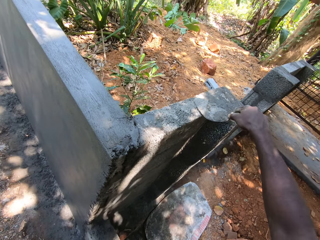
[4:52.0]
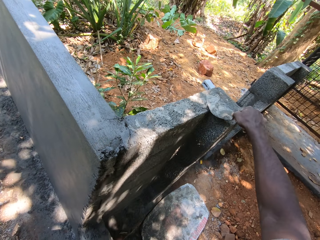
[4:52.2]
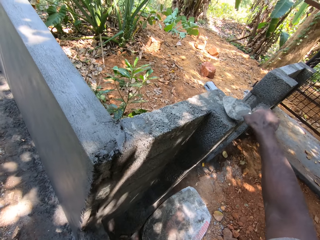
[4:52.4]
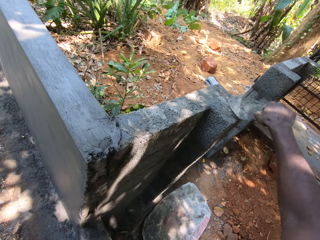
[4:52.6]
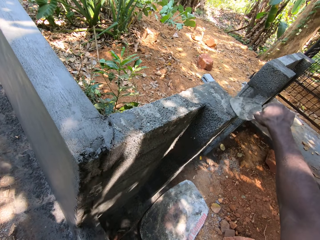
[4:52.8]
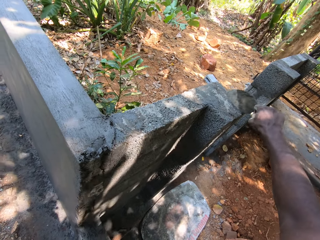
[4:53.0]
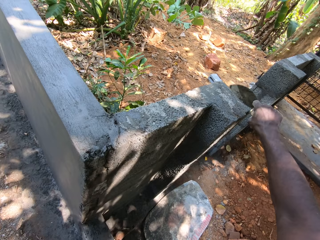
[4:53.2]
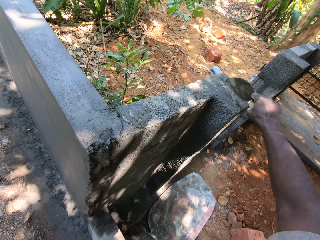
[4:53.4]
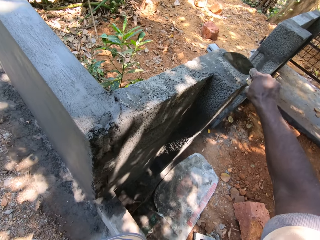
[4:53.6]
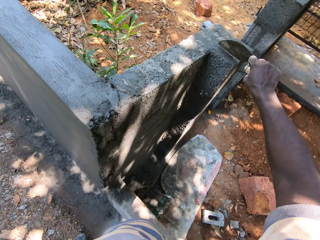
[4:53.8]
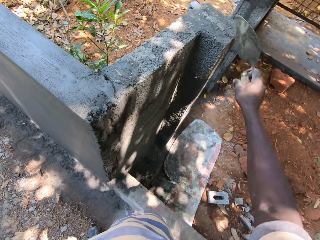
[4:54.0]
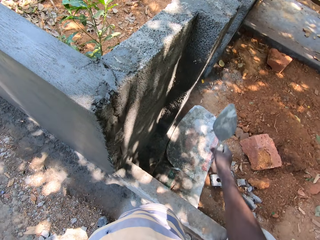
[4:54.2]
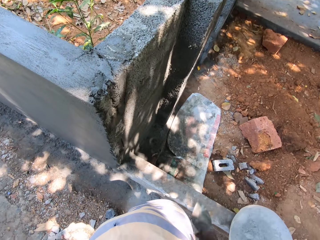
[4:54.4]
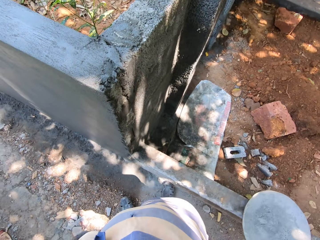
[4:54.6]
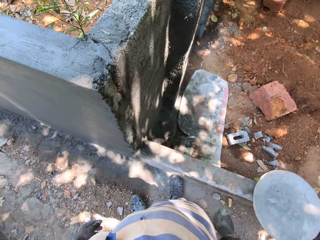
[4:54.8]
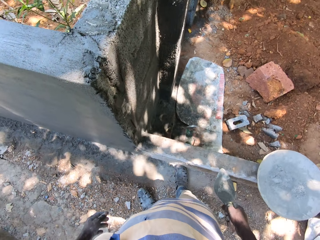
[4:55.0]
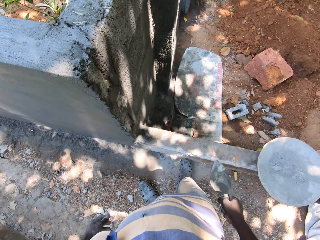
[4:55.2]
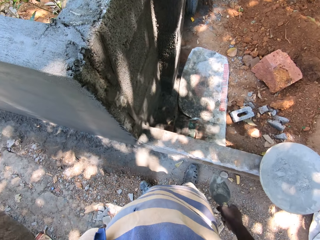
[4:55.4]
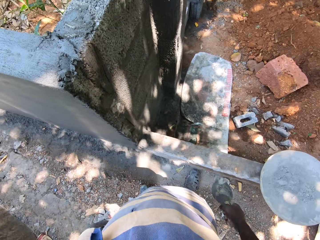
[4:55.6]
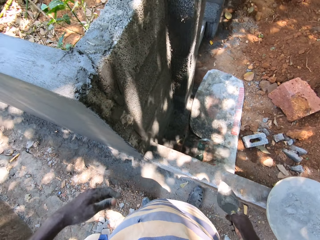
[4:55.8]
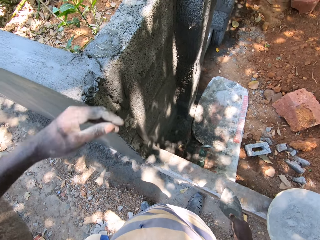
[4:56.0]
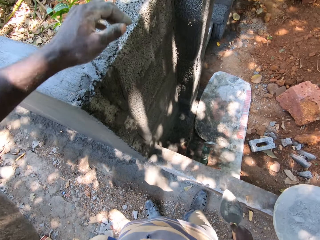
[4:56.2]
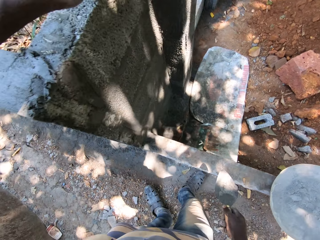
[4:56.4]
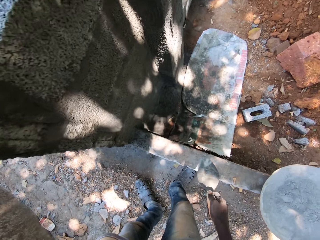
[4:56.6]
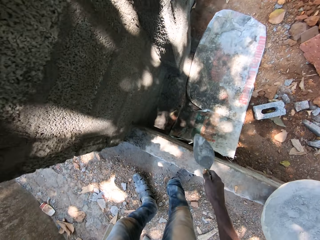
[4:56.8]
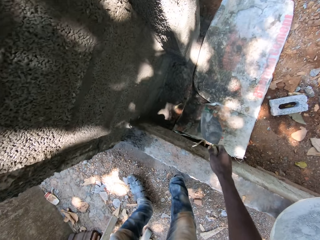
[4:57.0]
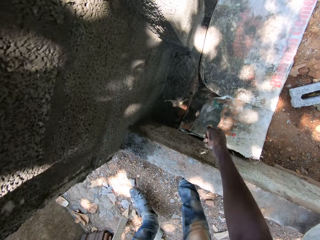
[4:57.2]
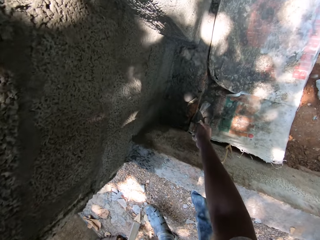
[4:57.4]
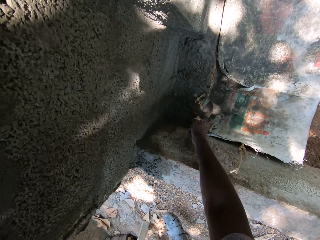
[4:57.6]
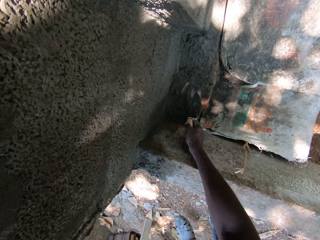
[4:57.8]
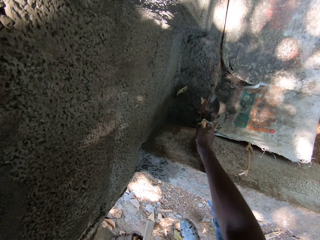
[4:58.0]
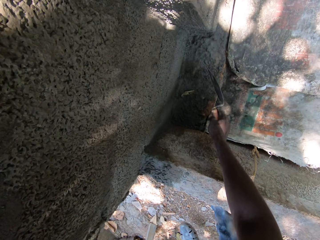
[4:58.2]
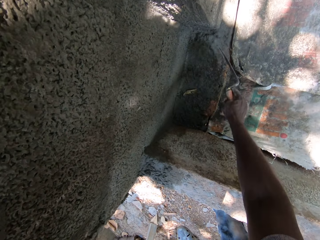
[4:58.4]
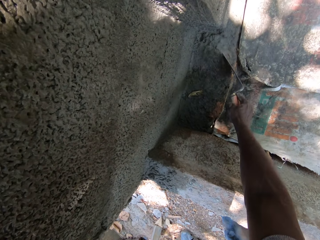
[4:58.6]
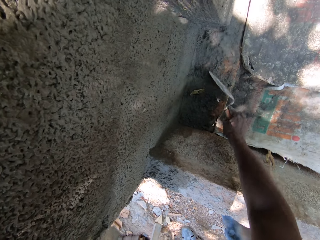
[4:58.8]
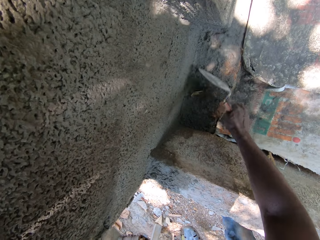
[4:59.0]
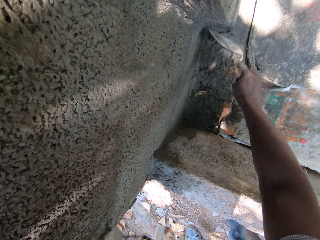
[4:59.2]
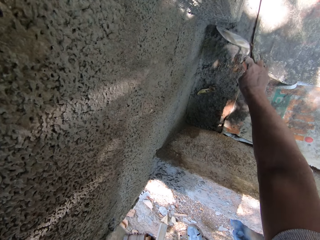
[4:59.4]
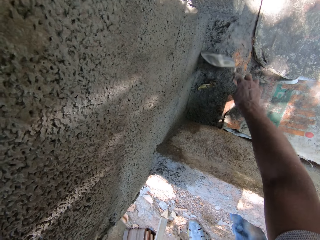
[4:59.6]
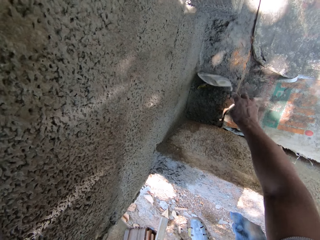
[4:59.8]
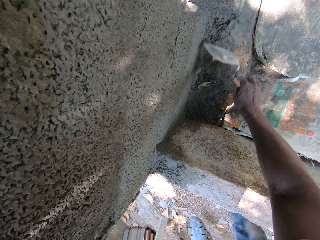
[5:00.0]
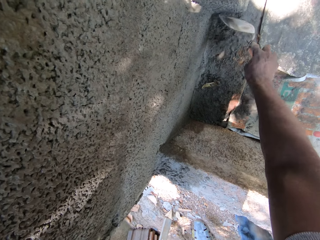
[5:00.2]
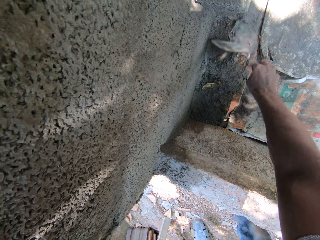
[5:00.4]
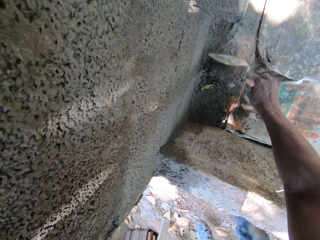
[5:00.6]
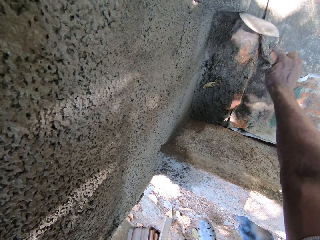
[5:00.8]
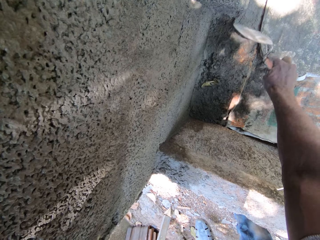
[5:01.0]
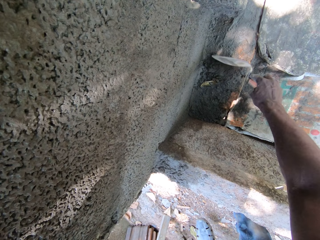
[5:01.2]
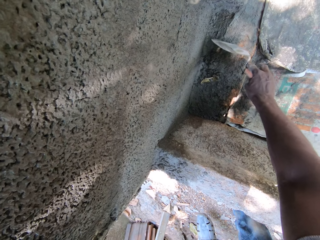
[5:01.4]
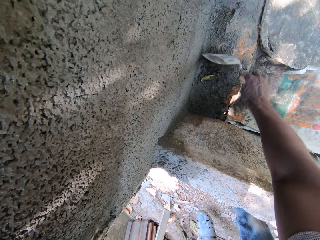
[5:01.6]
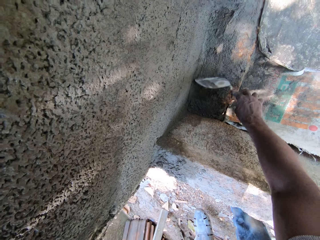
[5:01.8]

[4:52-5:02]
The camera wearer smears cement on the wall. He places his left hand on the wall. He scrapes the floor with the shovel in his right hand.

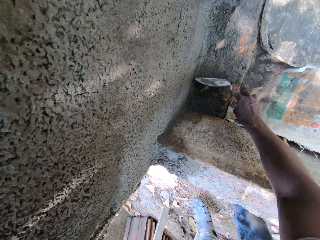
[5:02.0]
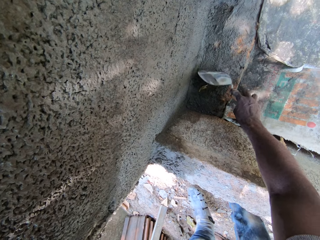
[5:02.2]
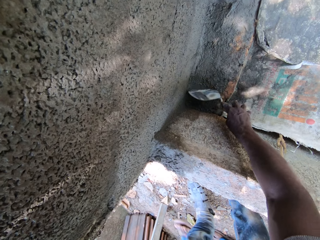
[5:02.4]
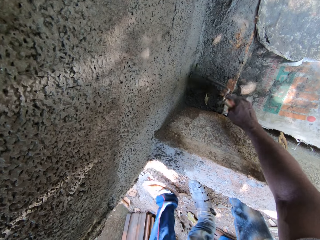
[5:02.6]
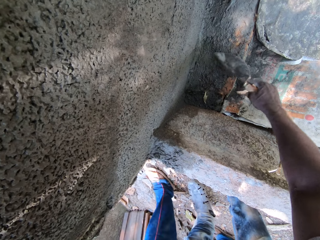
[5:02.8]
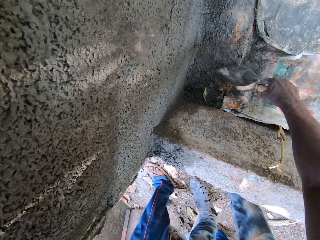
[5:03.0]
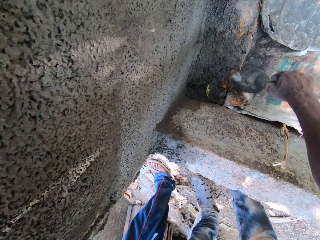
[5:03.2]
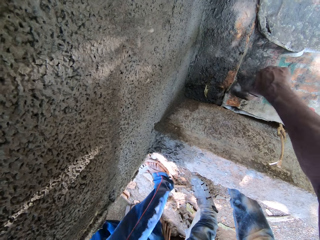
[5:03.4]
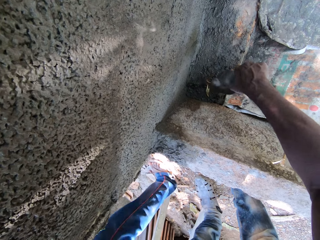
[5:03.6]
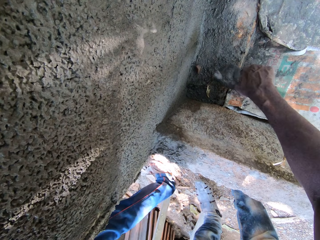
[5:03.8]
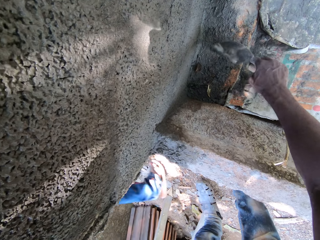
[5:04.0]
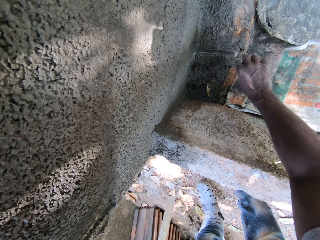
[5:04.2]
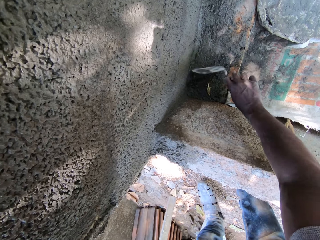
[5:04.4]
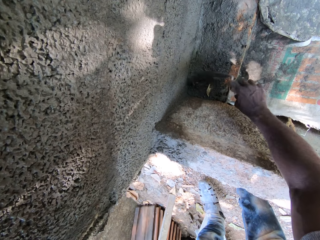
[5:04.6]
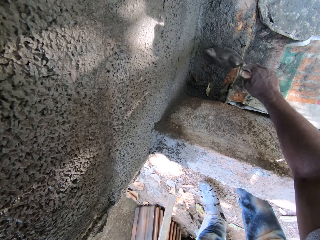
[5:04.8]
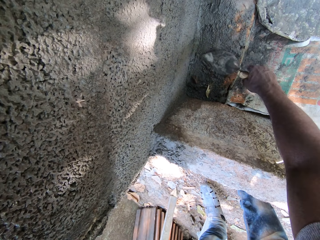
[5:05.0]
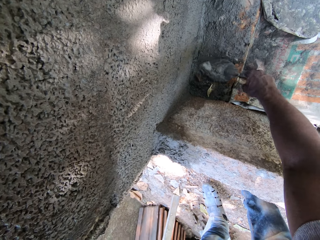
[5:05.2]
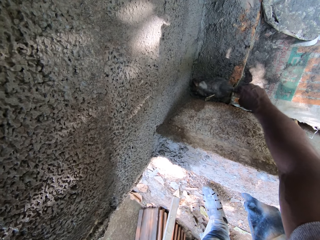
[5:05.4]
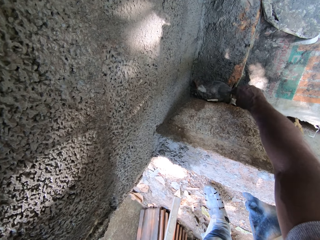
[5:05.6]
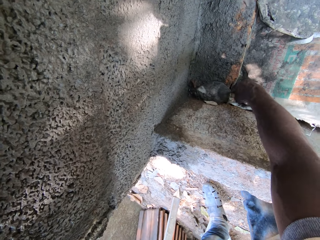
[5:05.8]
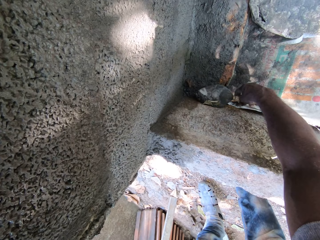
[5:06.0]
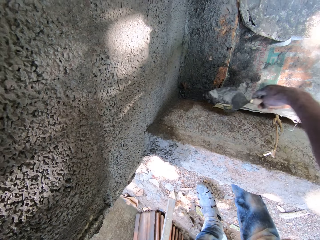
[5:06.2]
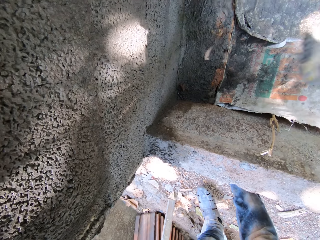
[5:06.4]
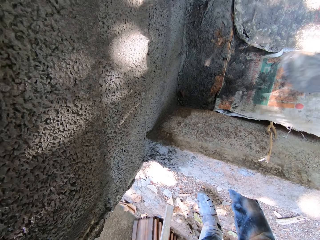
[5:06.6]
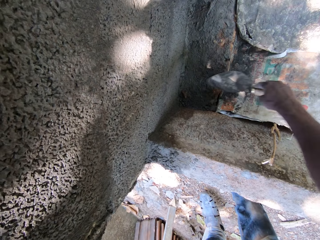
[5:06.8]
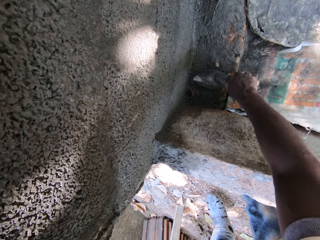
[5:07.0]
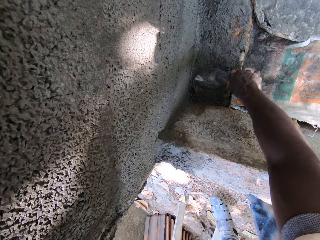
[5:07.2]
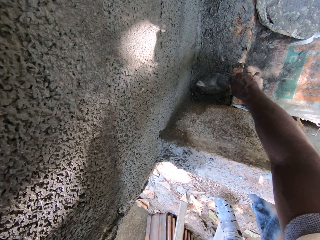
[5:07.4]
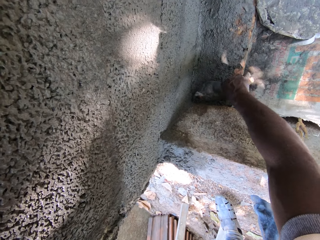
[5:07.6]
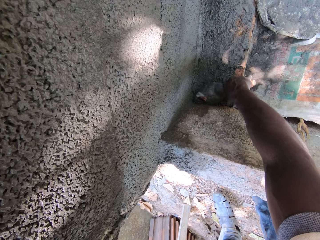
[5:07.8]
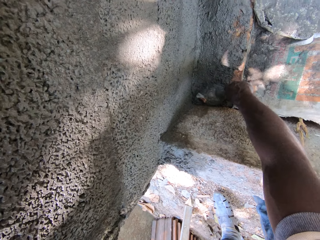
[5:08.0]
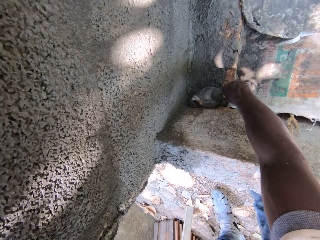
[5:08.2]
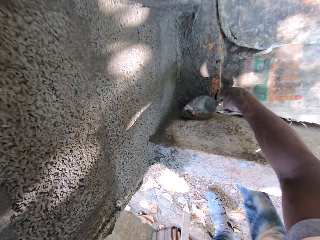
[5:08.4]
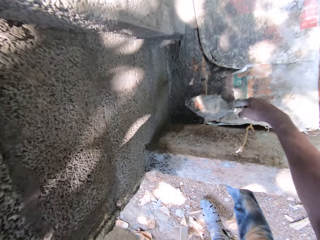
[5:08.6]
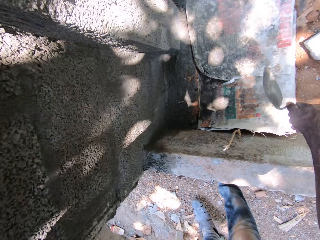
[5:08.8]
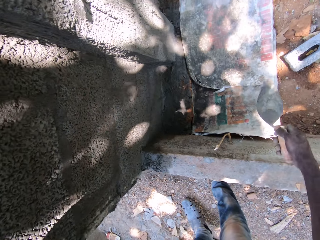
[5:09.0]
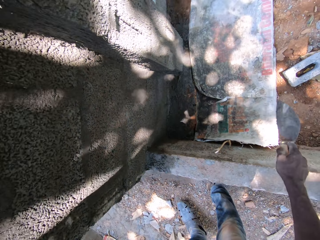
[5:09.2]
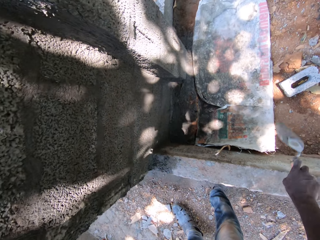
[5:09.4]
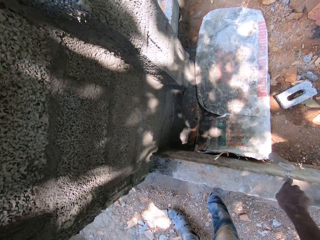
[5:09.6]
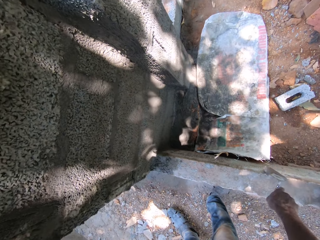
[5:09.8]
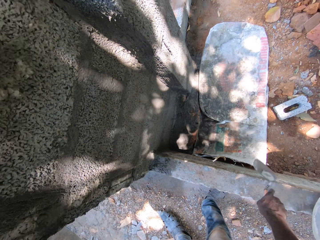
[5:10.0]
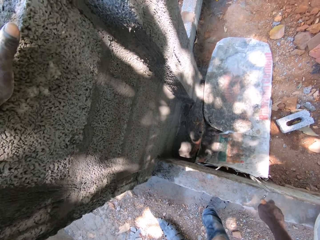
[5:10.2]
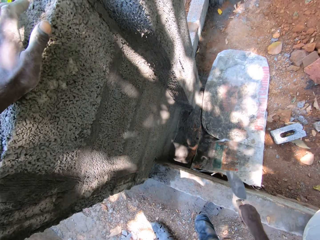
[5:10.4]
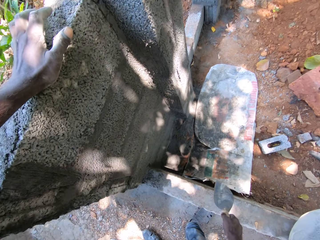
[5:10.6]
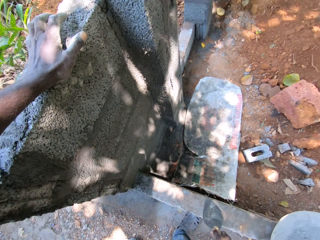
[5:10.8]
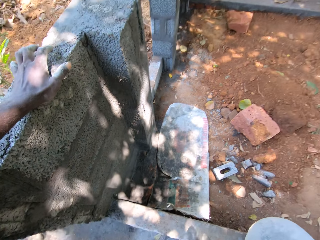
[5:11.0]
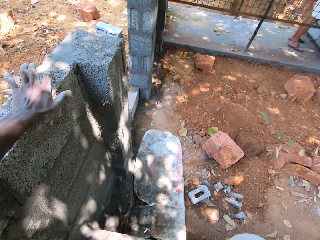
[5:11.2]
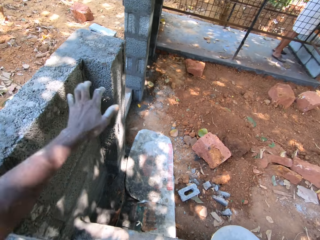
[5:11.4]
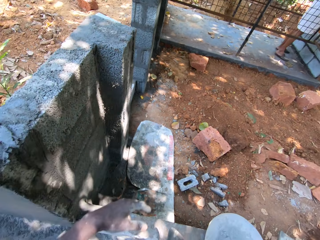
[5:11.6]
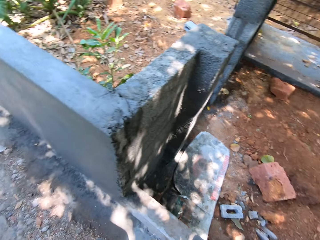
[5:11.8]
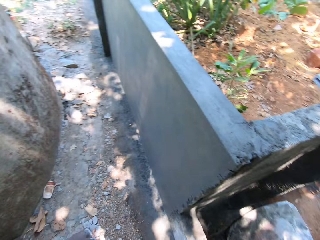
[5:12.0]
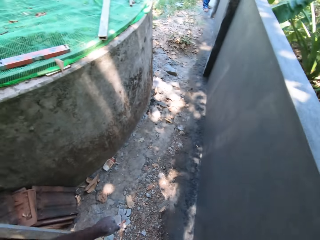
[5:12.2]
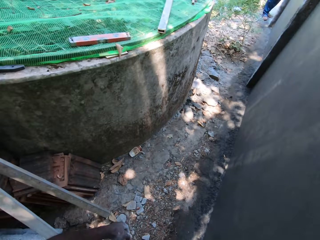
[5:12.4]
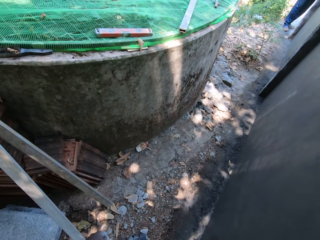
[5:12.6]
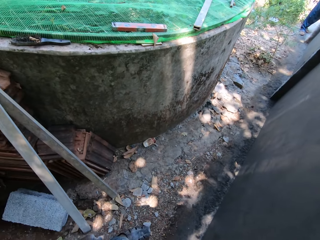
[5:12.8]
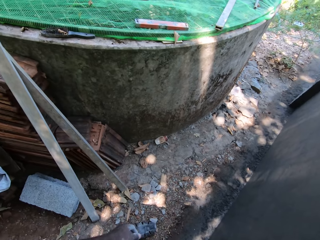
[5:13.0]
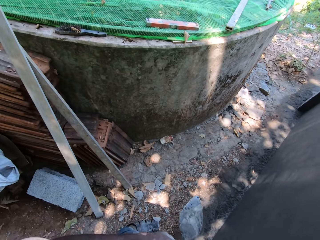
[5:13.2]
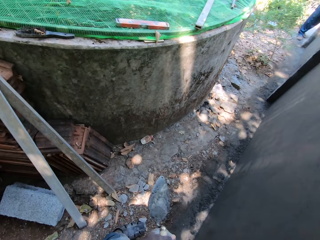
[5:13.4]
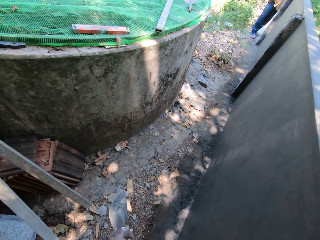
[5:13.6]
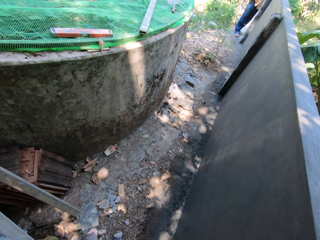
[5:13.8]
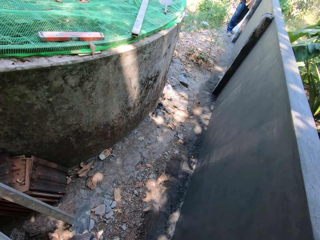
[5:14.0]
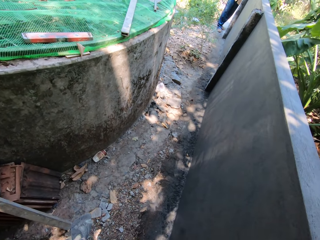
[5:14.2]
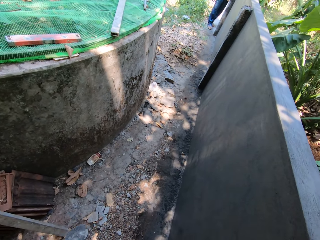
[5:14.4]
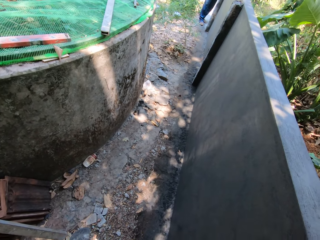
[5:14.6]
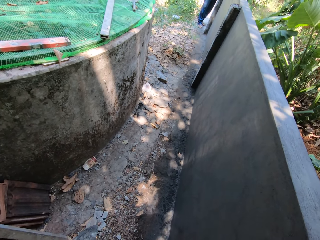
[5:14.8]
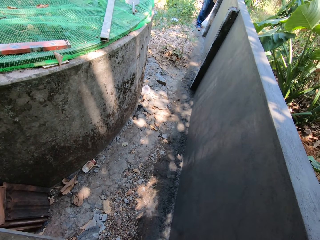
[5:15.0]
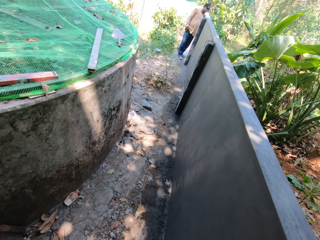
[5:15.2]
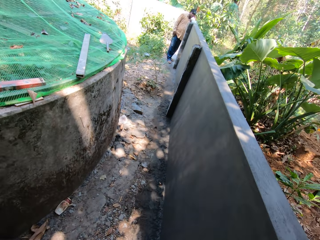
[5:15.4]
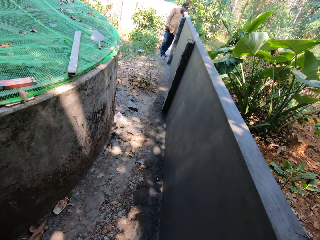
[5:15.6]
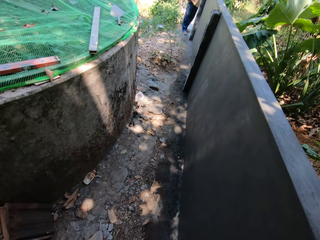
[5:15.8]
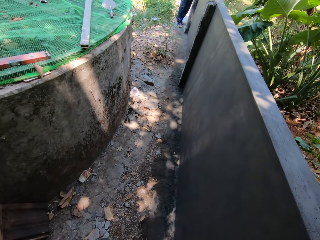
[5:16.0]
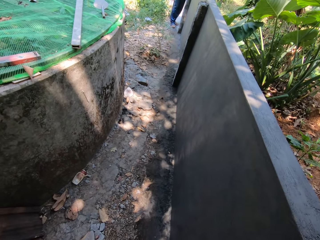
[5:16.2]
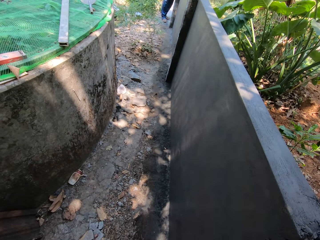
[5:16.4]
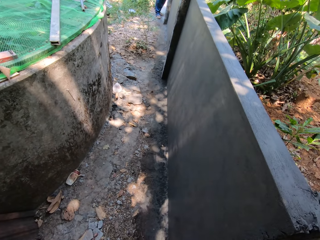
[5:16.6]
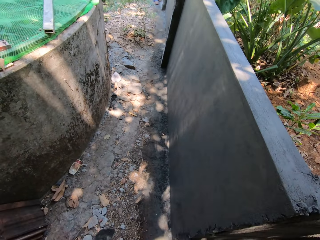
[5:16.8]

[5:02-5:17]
The camera wearer gathers soil. He gathers the soil again. He scoops the soil and throws the soil. He hits the wall with the shovel in his right hand. He interacts with a man.
